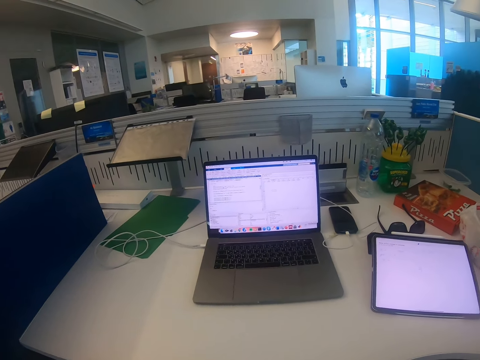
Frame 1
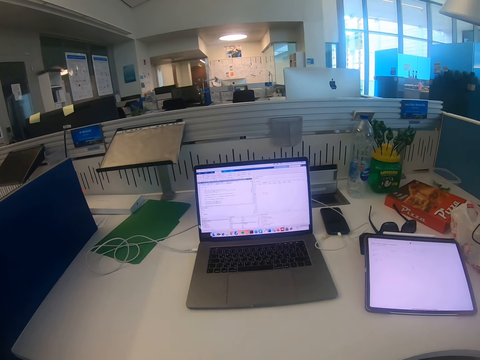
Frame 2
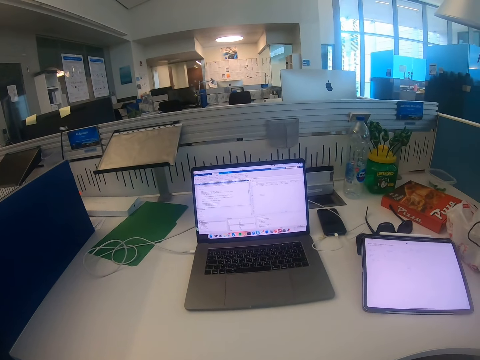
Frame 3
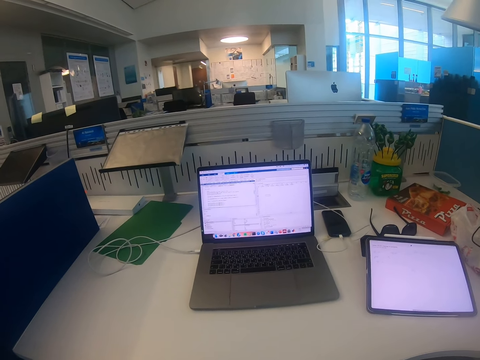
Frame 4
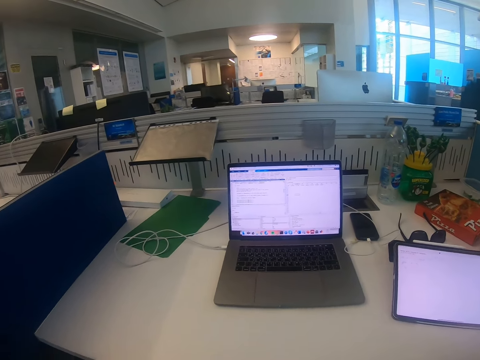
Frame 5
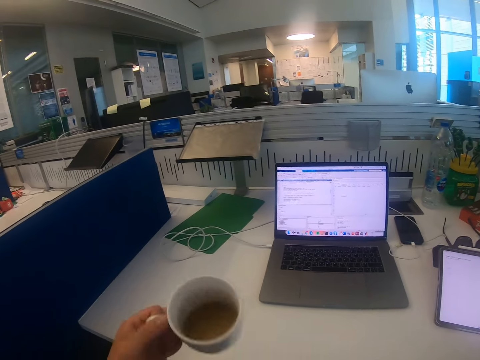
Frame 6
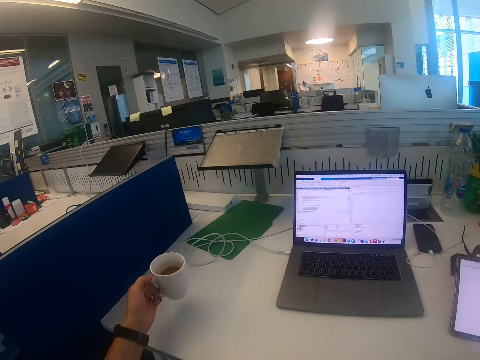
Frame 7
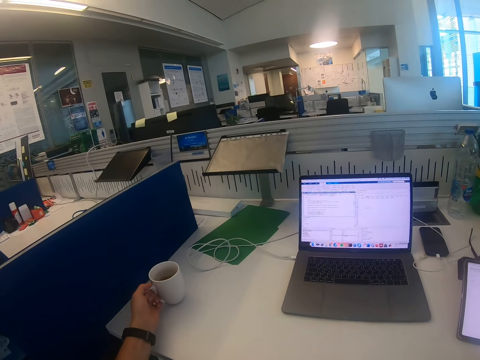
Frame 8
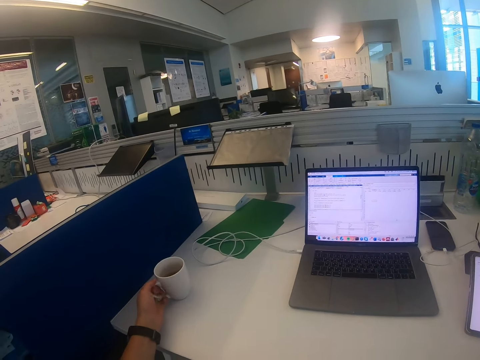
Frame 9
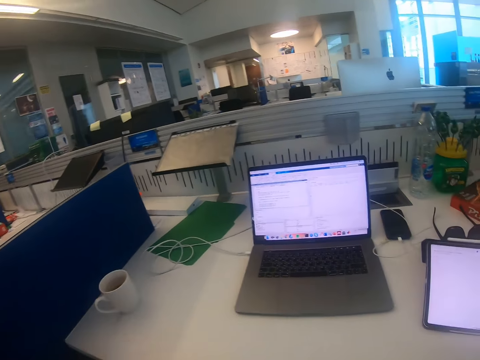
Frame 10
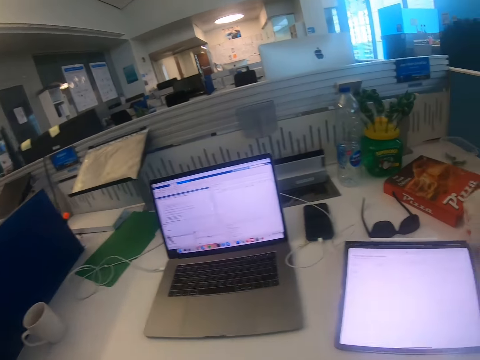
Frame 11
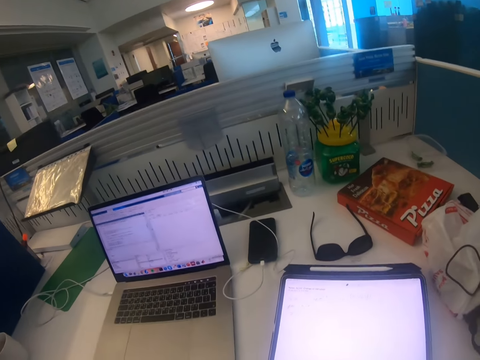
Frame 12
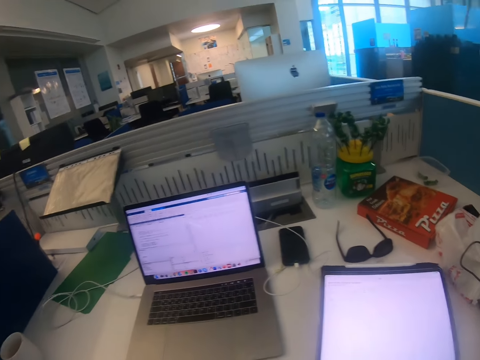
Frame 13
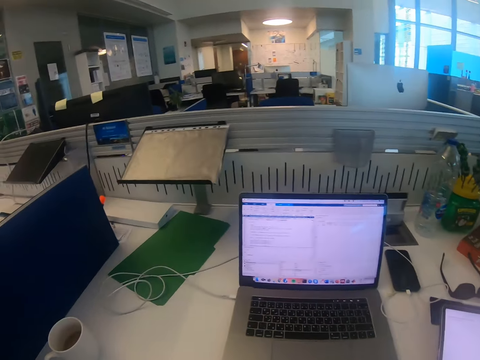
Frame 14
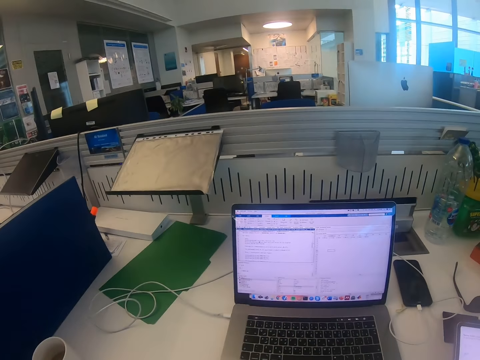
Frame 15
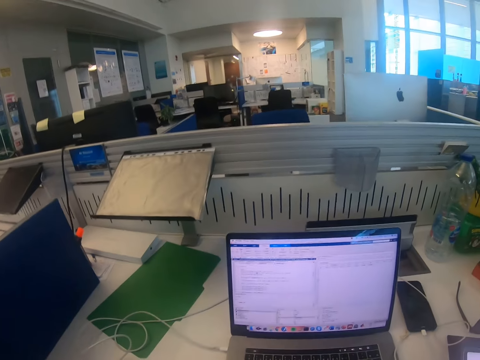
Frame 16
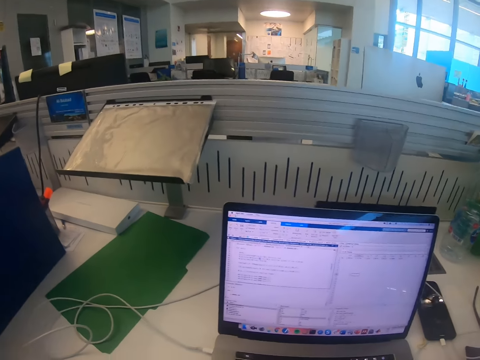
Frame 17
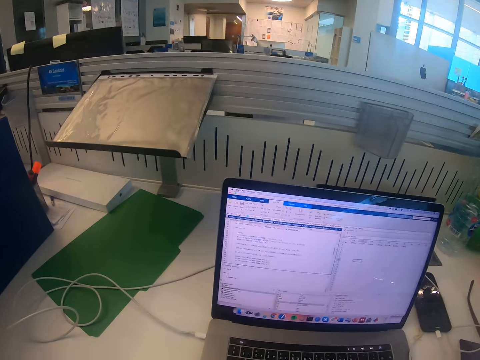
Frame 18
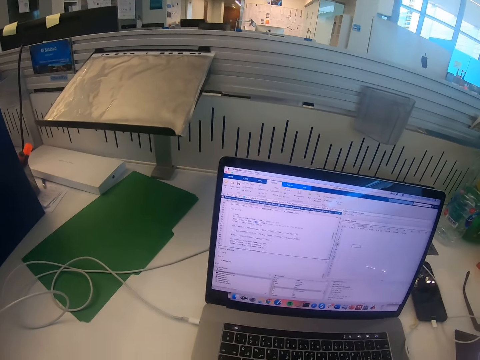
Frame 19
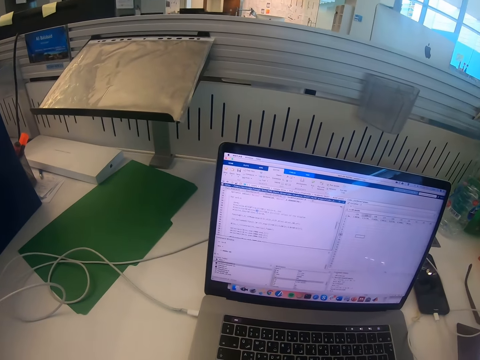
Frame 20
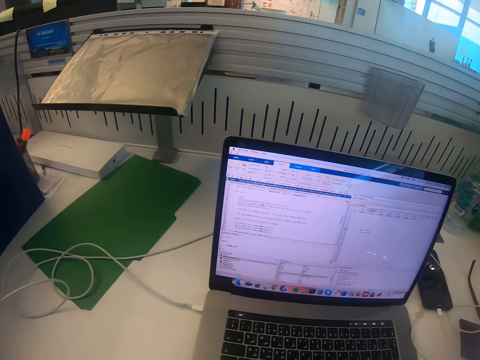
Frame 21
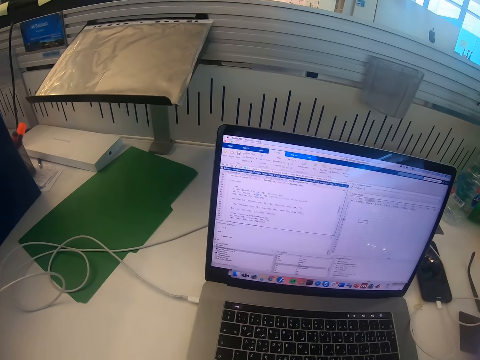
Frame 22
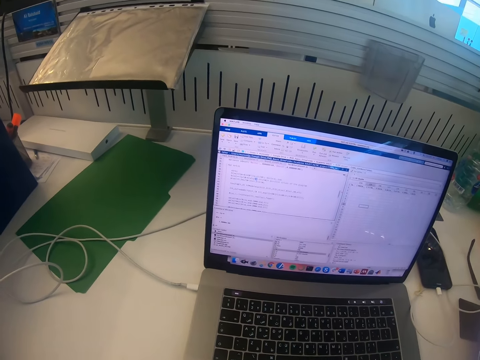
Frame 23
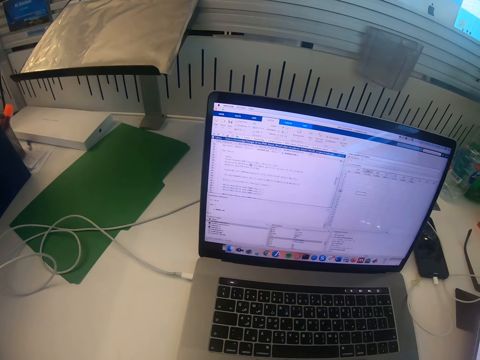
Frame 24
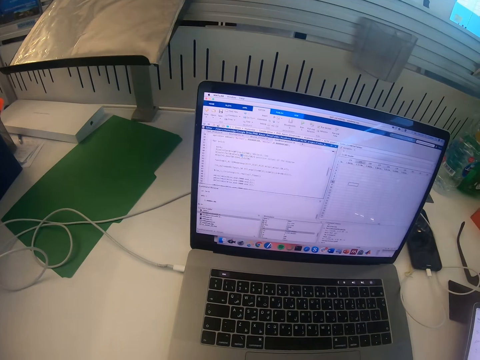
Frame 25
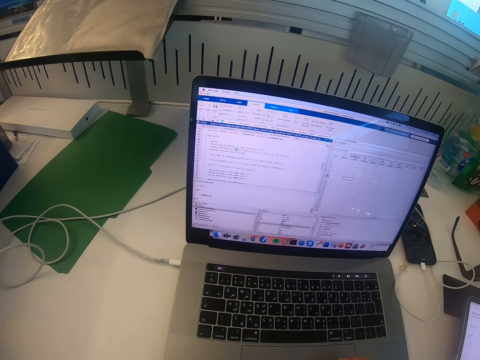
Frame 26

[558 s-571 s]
The camera wearer places the cup on the desk. They look at the iPad. They look at the laptop.

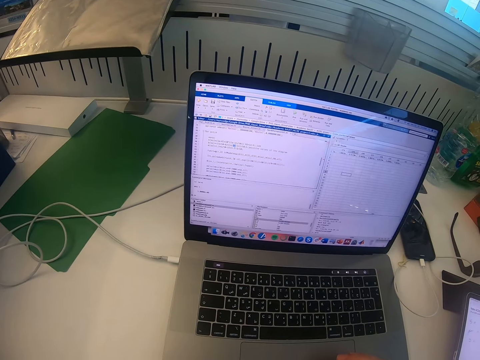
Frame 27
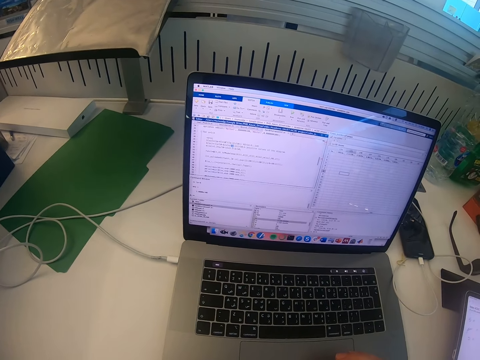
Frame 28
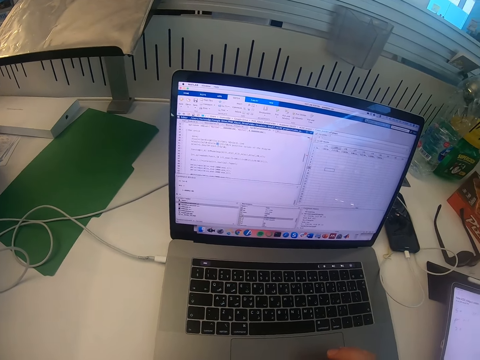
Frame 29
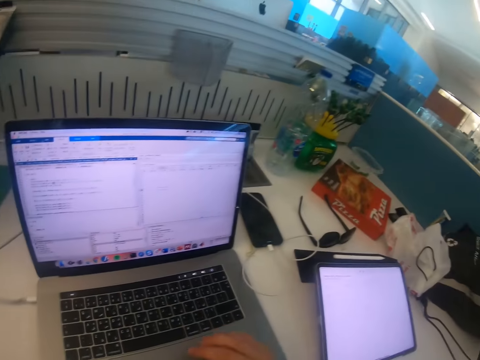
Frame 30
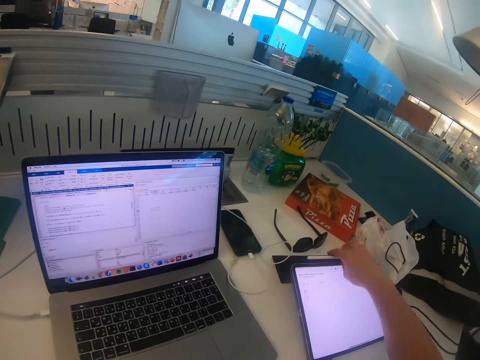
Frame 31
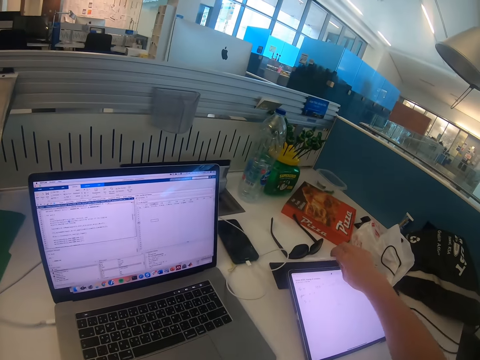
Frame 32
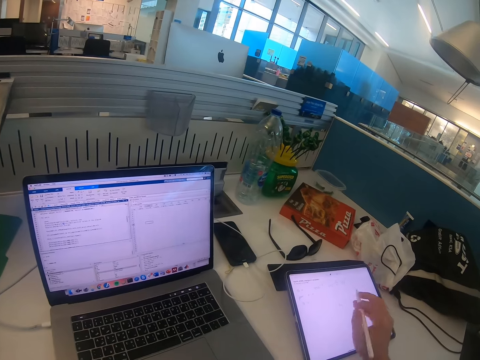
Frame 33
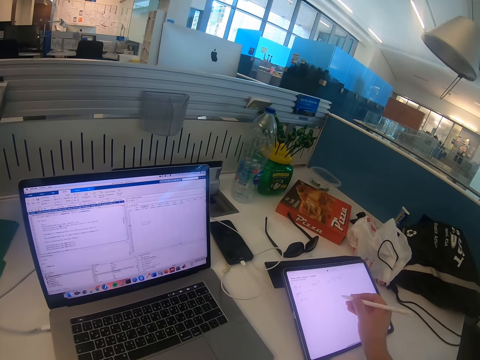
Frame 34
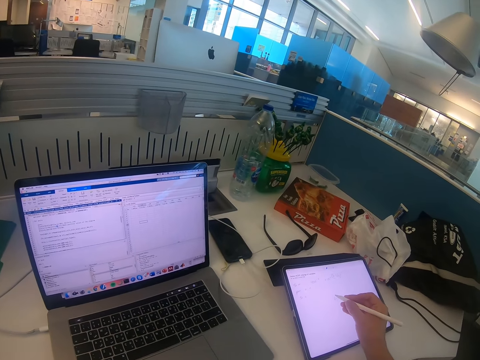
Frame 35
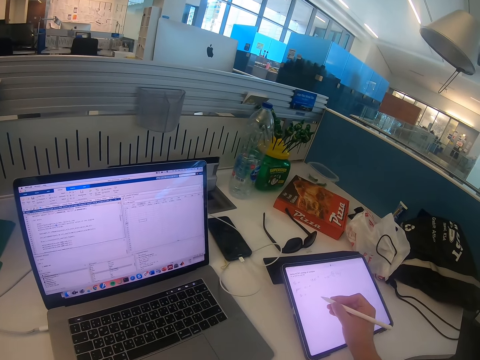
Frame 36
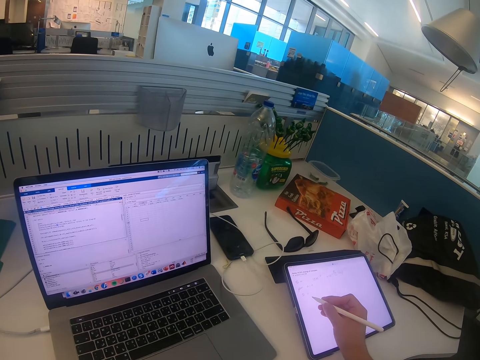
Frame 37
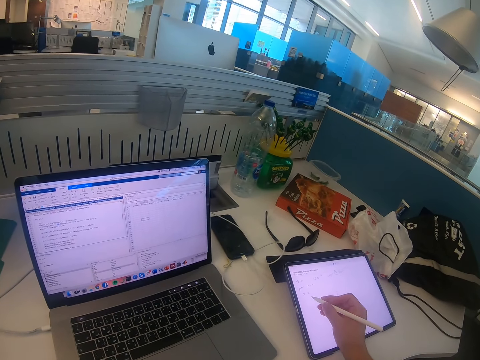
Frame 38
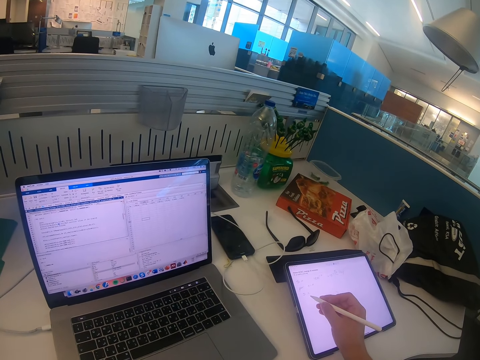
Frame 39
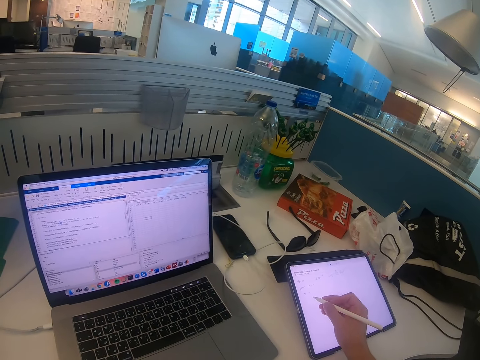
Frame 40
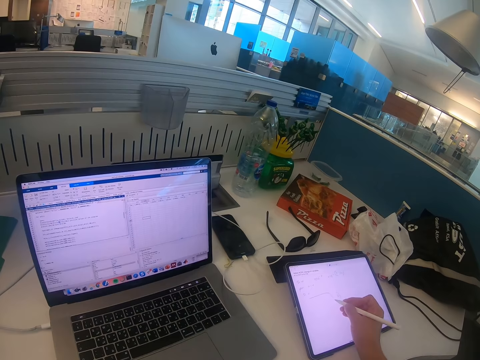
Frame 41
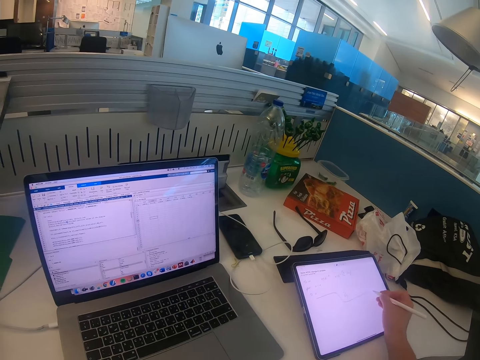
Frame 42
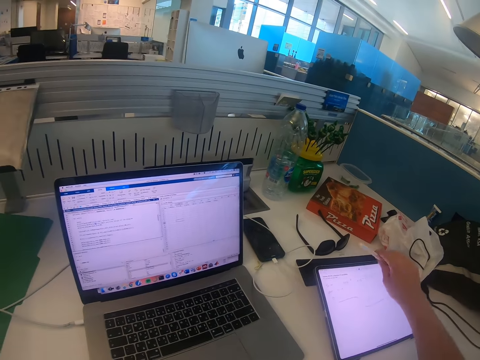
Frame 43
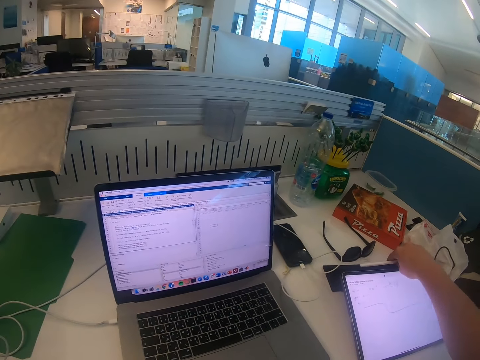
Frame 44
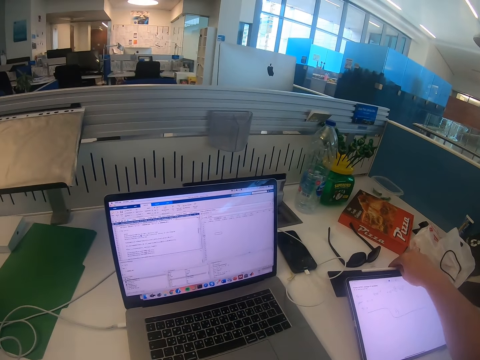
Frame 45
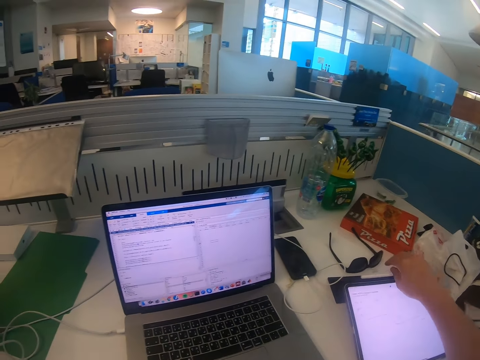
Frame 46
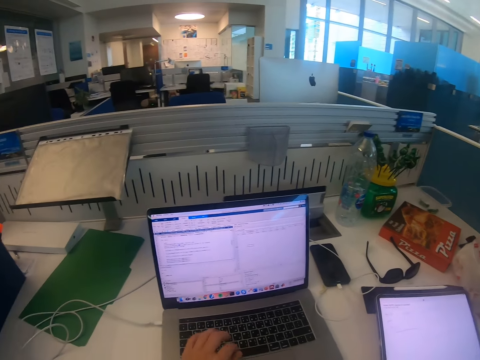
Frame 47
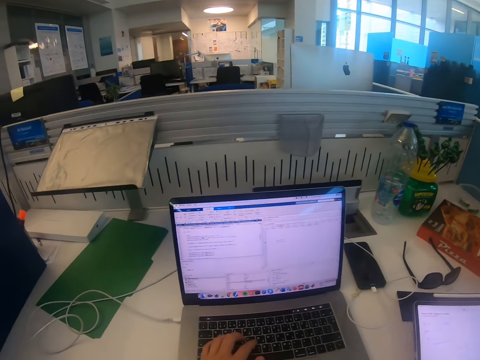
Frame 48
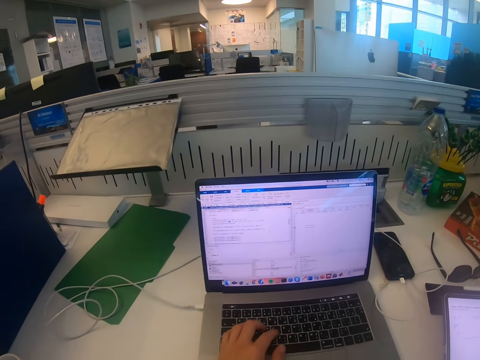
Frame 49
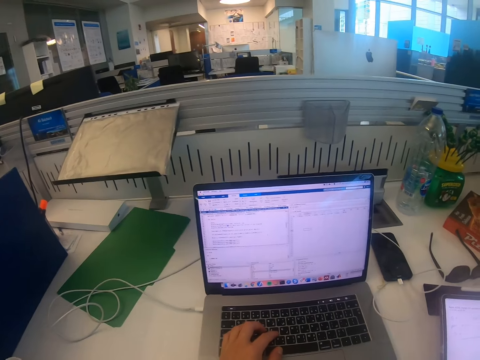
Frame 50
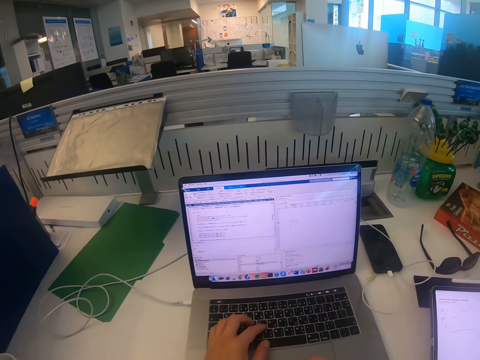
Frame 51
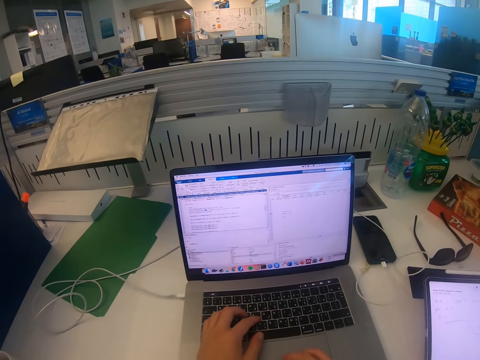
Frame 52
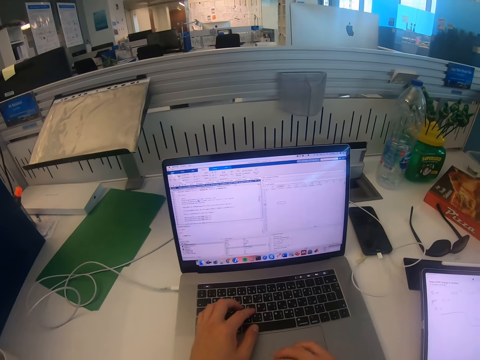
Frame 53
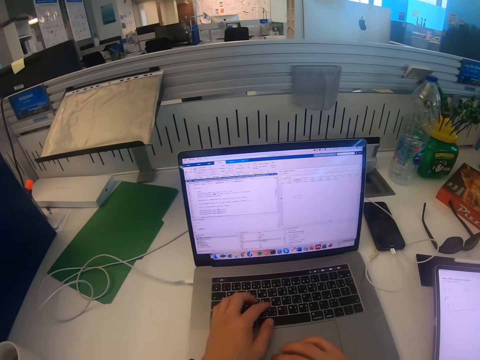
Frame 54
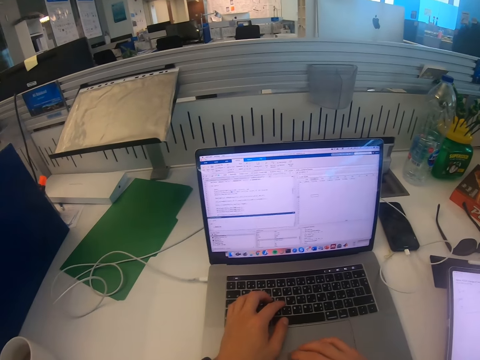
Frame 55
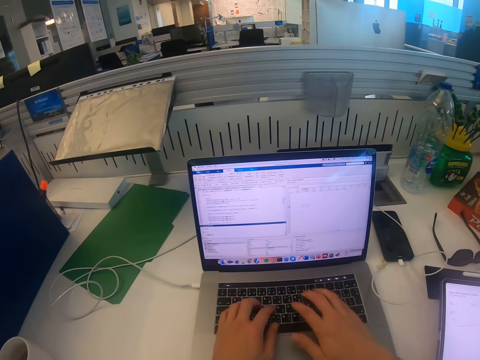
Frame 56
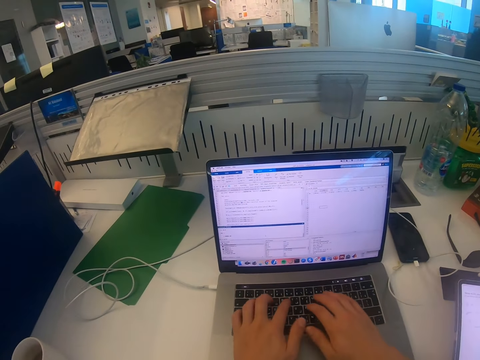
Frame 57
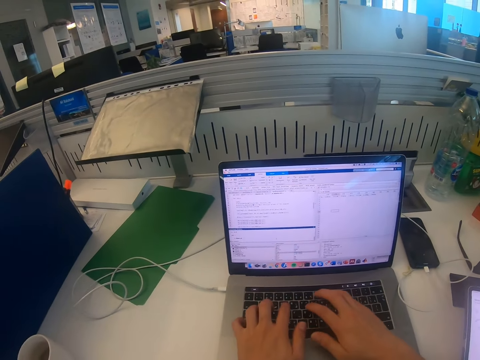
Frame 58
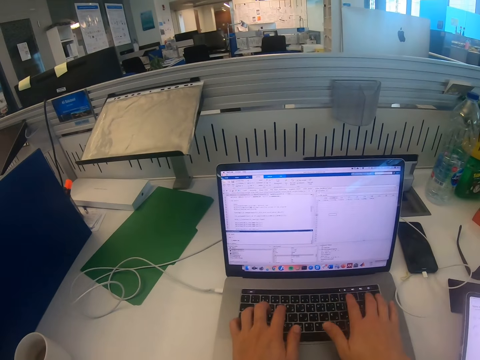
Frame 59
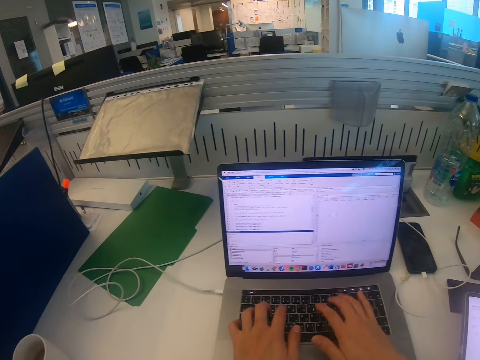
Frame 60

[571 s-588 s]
The camera wearer takes the iPad pen. They write on the iPad. They put the iPad pen on the iPad. They operate the laptop. They type on the laptop. They type on the laptop again.
